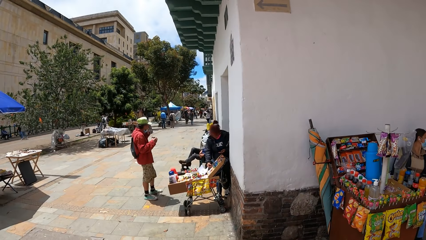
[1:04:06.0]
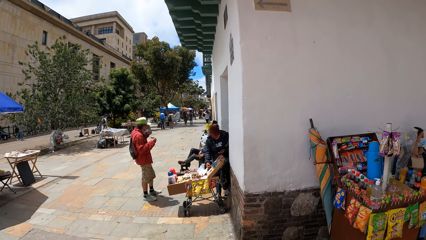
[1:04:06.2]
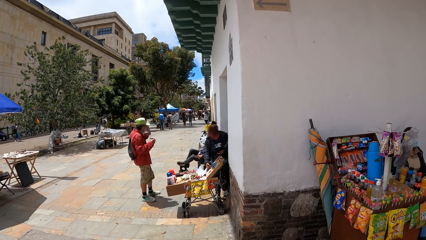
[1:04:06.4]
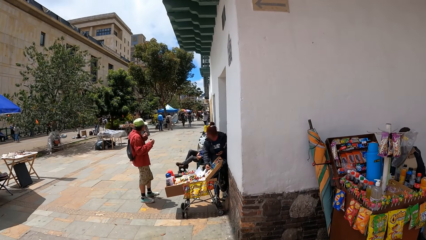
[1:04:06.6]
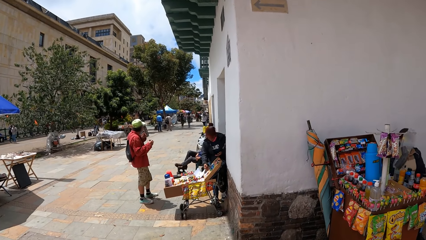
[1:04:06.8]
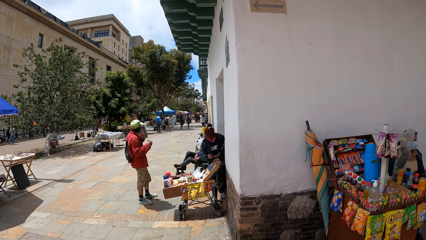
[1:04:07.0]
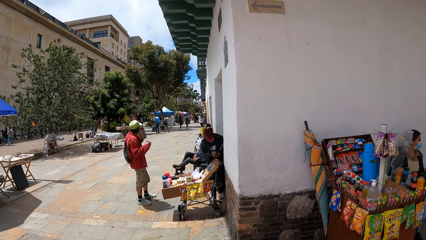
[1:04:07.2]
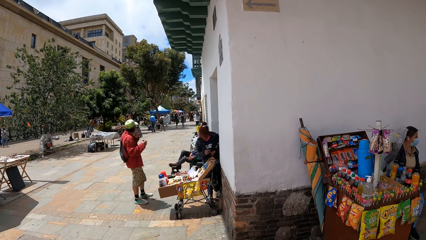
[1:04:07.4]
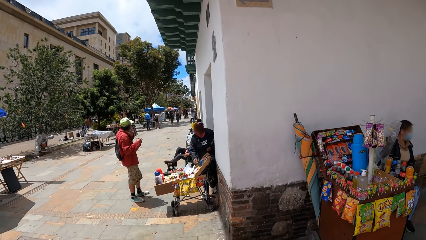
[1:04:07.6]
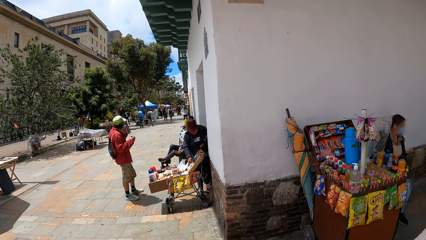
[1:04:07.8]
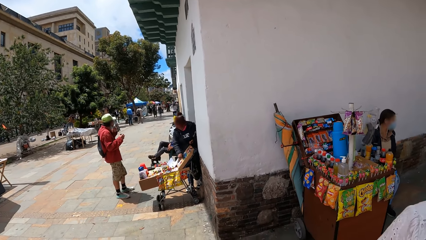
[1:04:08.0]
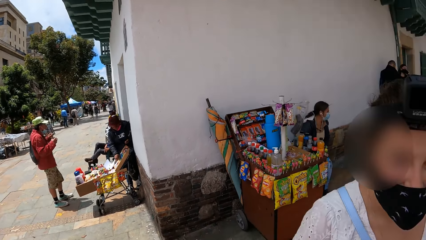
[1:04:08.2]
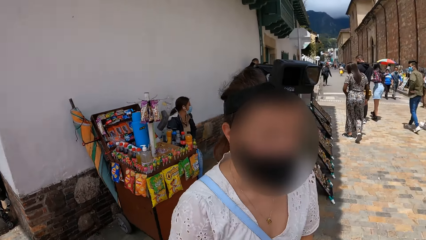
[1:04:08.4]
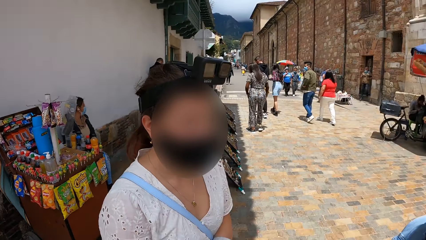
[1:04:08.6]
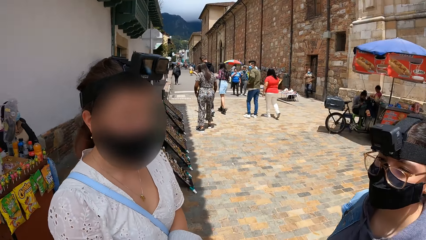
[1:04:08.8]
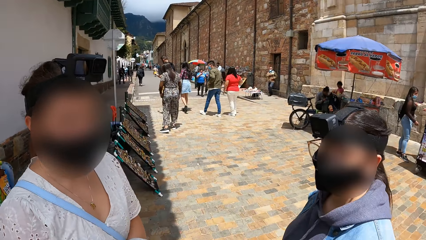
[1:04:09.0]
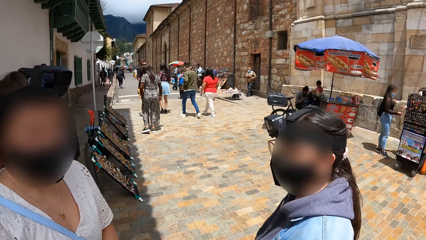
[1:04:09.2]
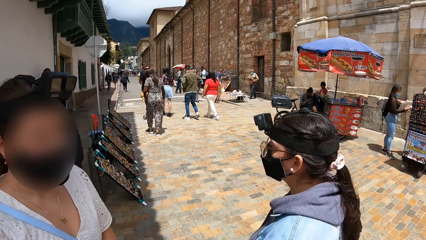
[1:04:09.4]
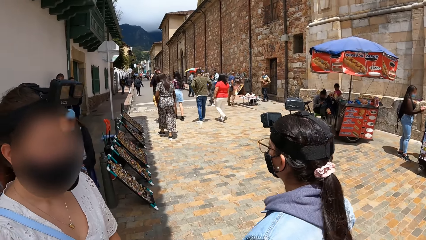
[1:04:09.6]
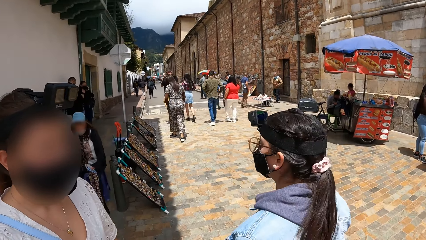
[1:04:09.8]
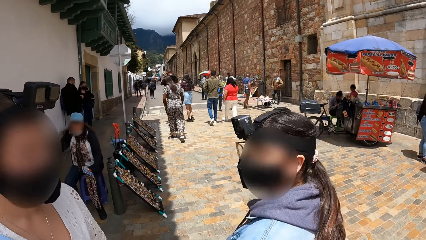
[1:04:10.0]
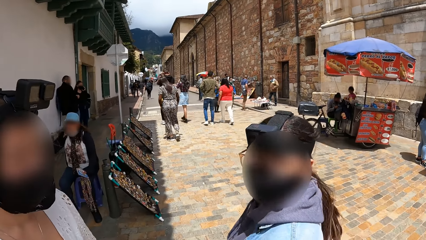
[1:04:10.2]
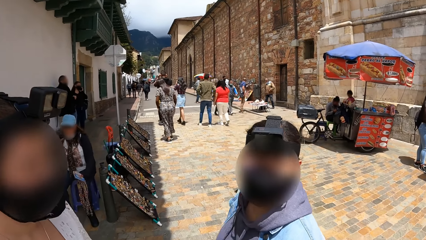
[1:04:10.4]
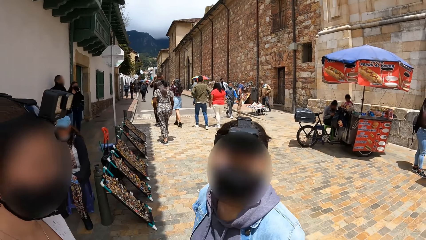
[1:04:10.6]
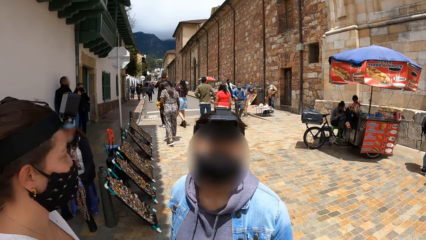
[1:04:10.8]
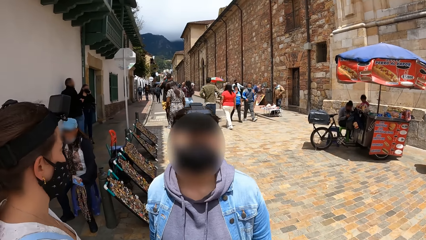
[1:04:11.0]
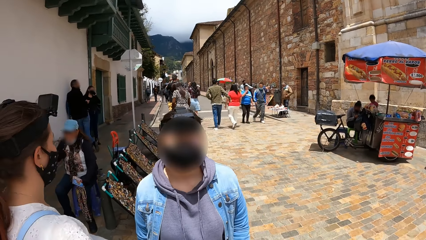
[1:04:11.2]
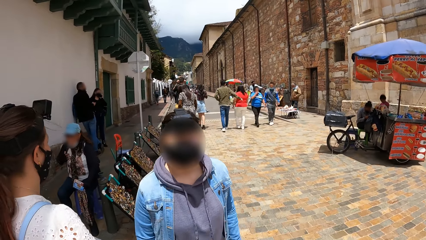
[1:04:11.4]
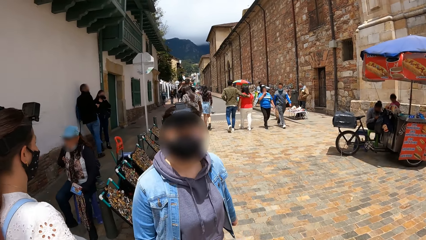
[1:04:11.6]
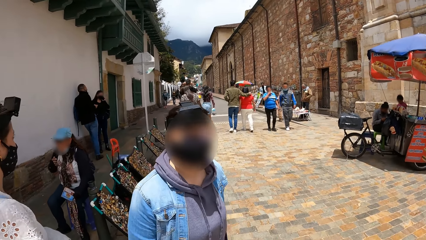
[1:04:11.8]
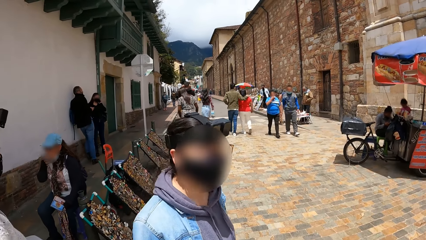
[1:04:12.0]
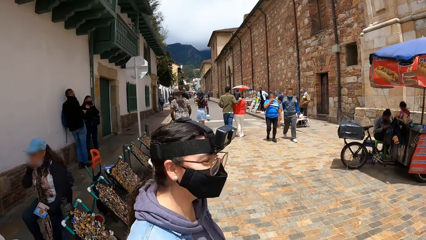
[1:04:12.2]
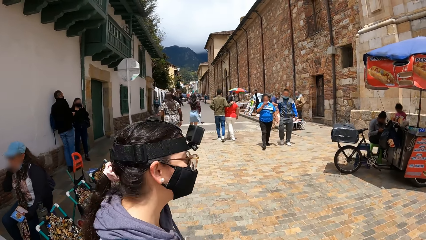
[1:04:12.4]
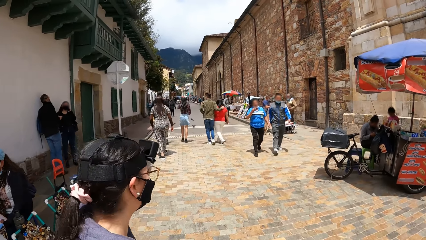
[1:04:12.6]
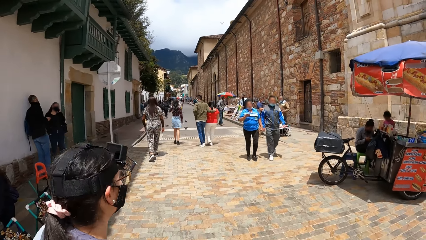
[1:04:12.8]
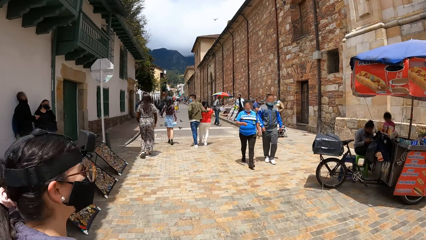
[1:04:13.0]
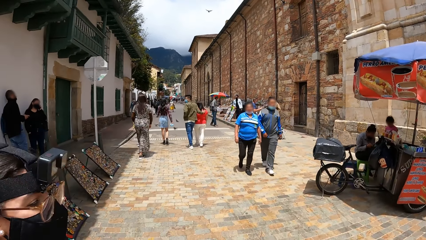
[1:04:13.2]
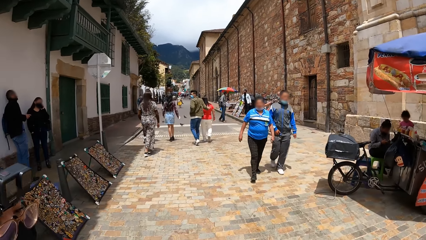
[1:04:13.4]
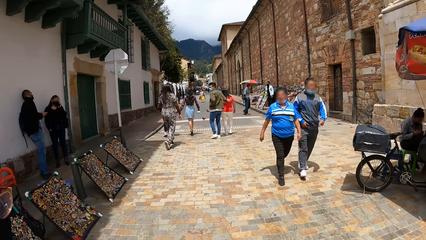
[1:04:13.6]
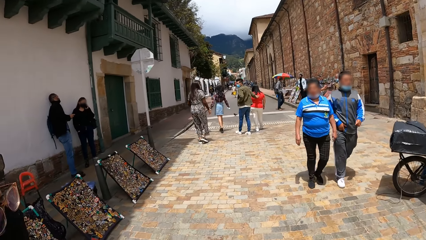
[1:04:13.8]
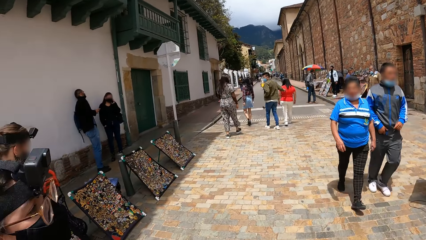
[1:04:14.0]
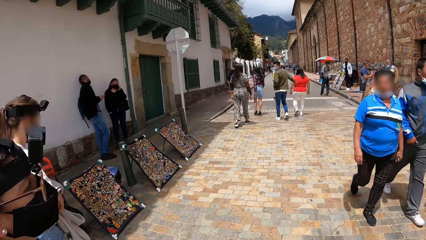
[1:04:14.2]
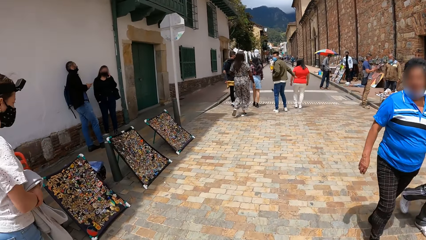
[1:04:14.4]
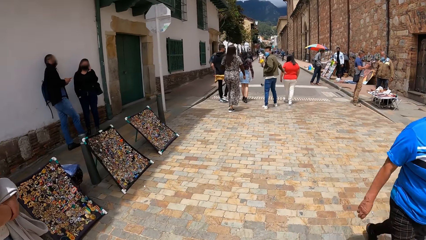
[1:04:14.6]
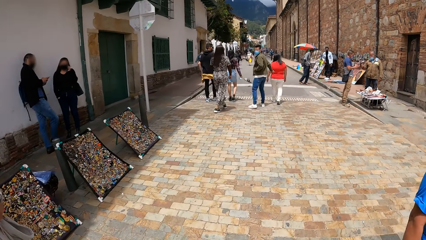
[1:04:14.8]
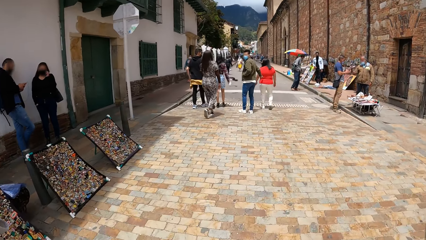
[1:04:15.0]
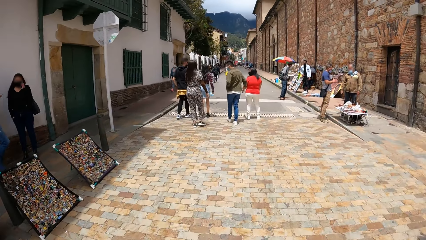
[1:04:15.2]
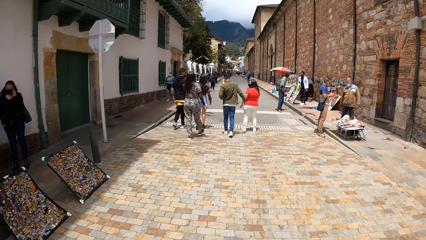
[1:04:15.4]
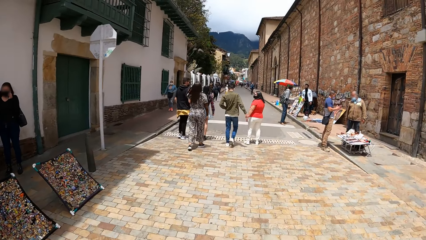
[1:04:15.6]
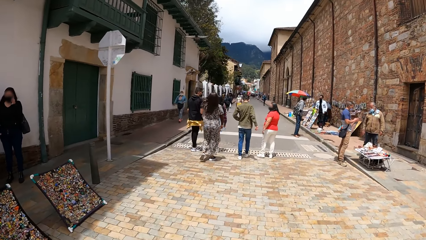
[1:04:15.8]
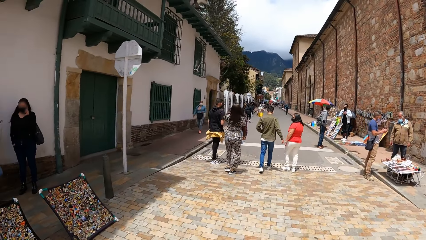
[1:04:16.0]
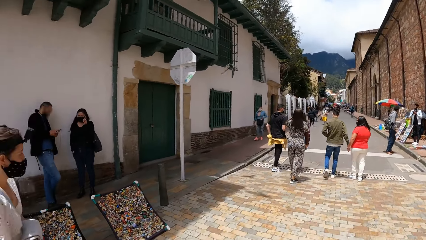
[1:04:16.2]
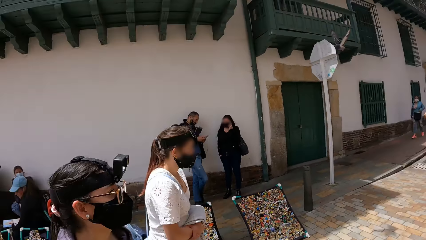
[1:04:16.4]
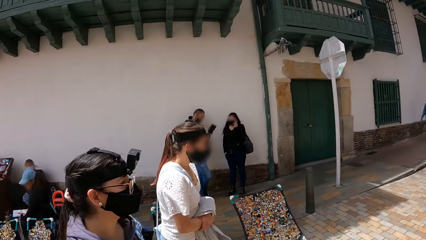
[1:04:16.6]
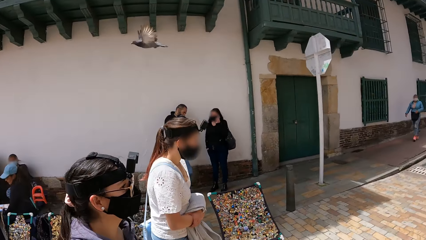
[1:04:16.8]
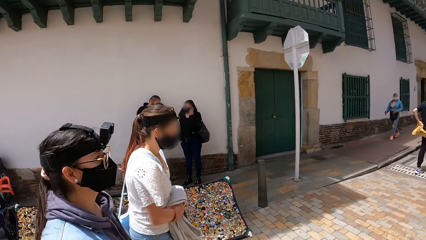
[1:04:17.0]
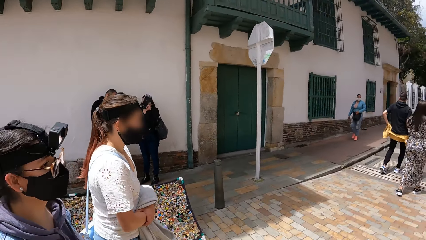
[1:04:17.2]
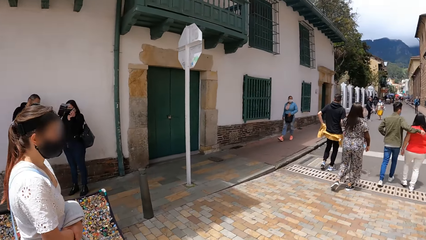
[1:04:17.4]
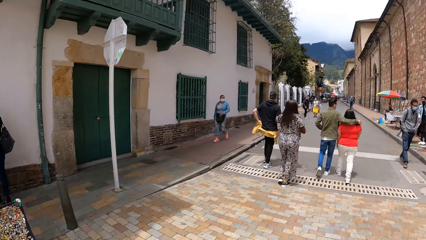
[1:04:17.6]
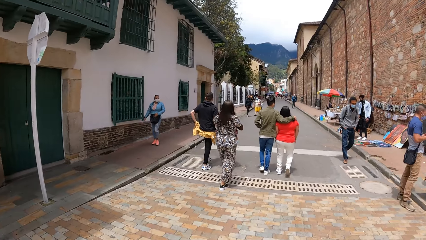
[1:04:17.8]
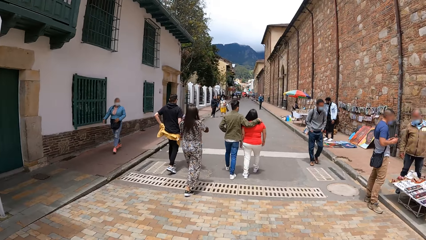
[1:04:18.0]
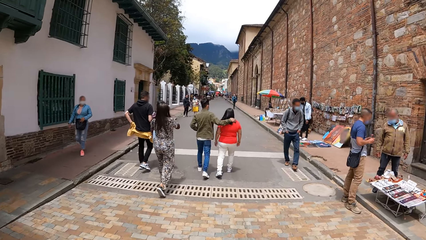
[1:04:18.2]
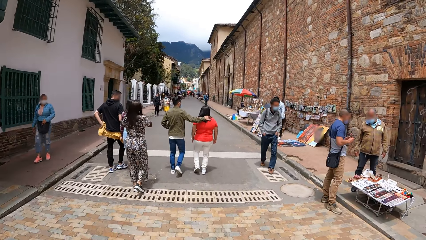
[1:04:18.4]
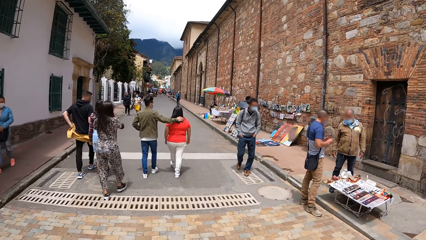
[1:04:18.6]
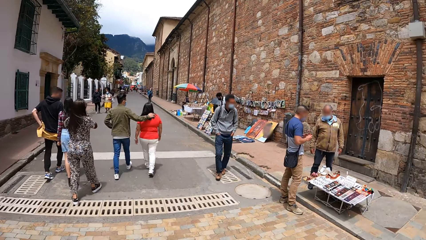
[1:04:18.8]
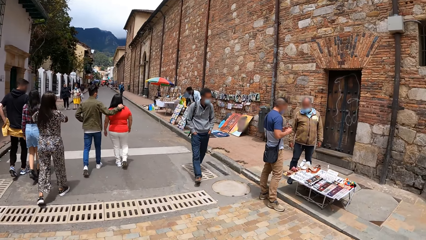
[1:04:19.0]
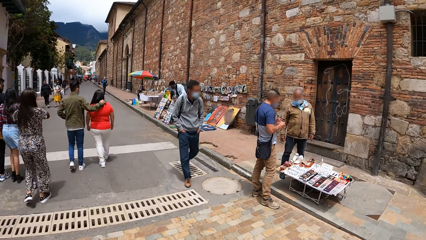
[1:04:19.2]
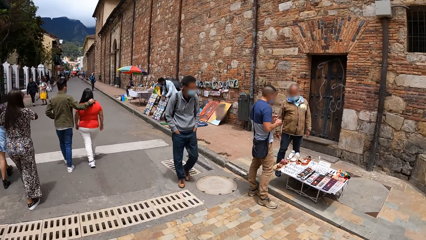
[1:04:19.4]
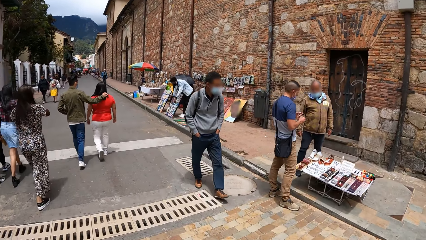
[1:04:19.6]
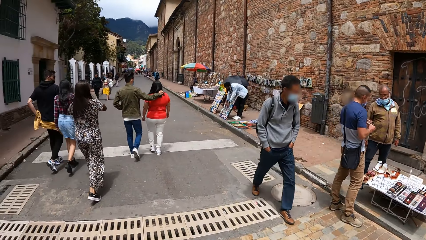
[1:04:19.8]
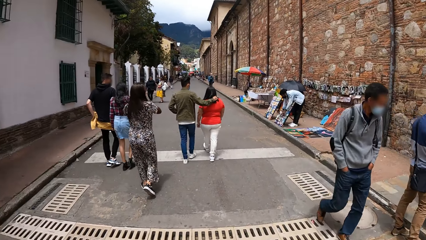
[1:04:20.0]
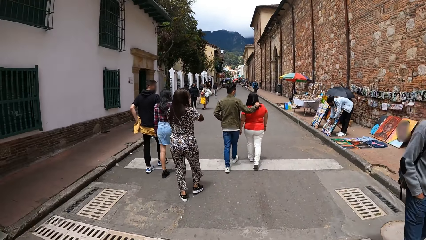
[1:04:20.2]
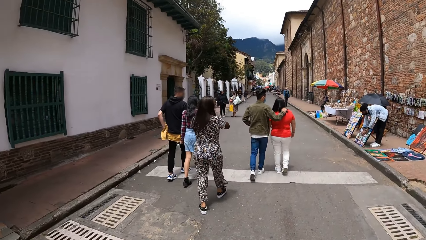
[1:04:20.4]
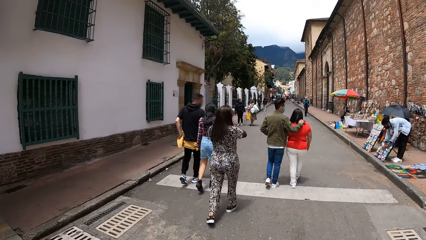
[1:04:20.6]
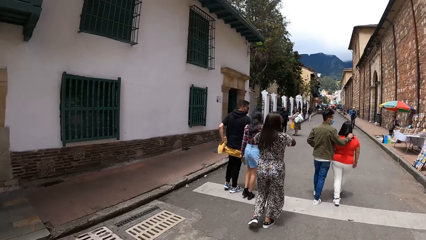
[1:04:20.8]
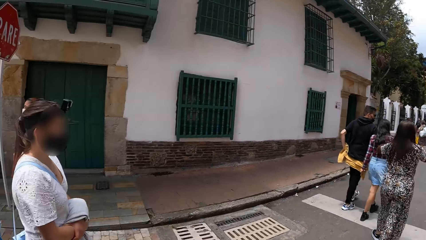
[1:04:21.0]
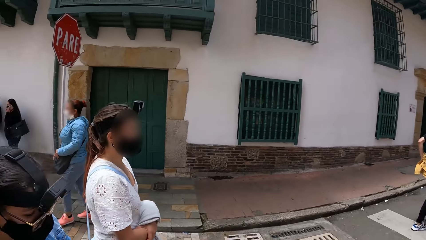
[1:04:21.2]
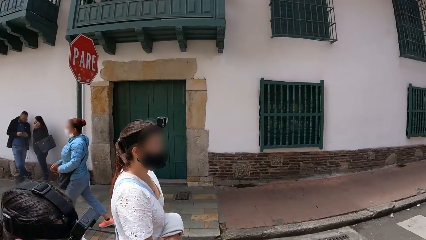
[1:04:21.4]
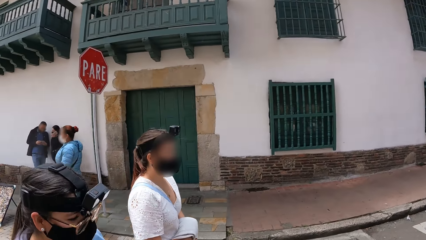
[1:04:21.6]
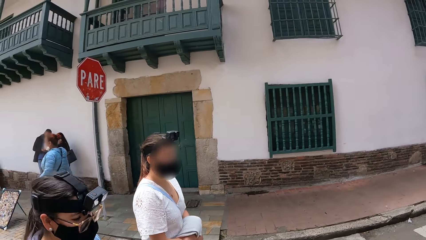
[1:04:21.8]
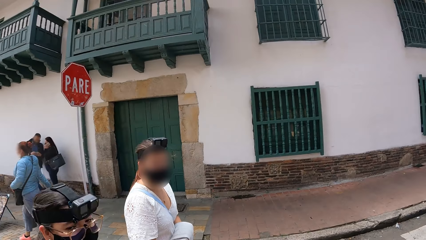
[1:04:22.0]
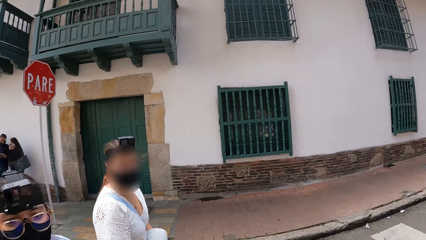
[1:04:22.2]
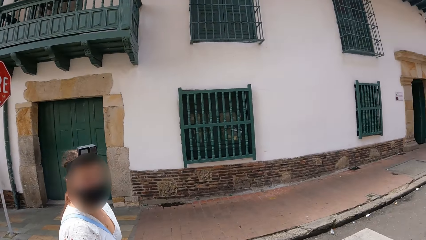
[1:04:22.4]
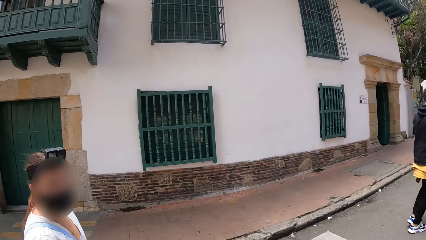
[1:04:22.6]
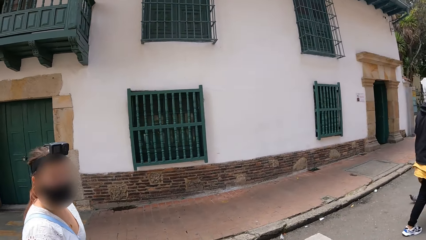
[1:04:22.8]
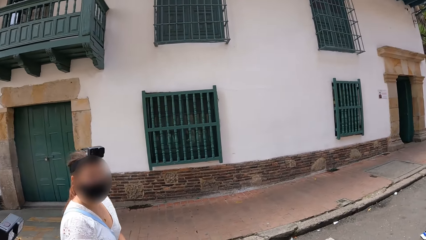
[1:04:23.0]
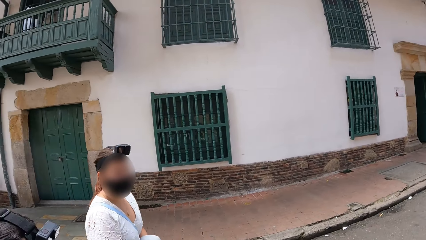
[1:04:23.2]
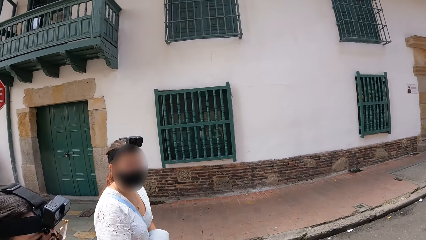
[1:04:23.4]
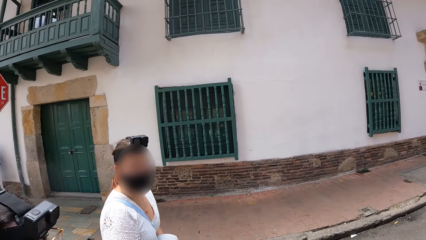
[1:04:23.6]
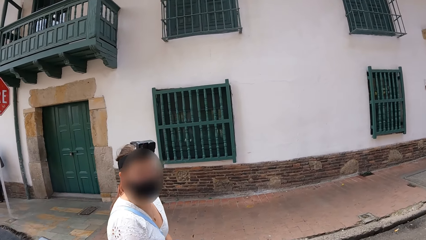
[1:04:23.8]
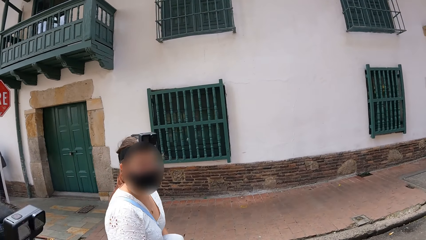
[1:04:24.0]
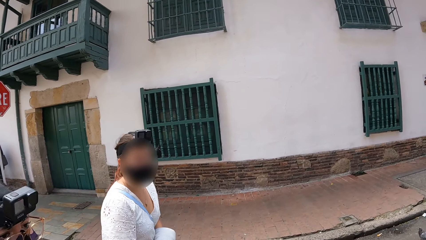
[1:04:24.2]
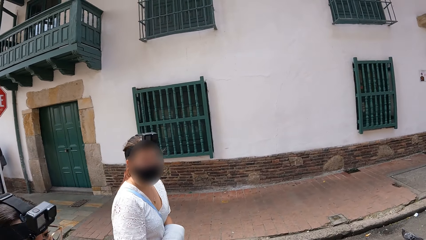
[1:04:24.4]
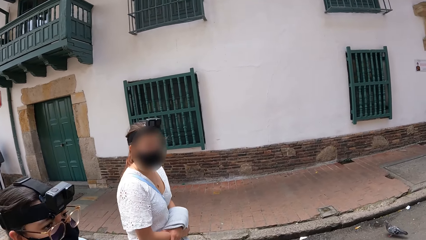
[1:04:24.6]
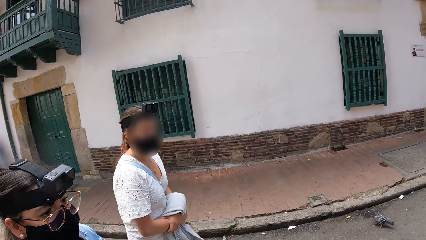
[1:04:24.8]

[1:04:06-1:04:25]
The camera wearer looks around. They look at a lady, and look at another lady. They walk around the market with the group of people. They look at the first lady and the other lady. They walk around. They look around. They look at the first lady.
